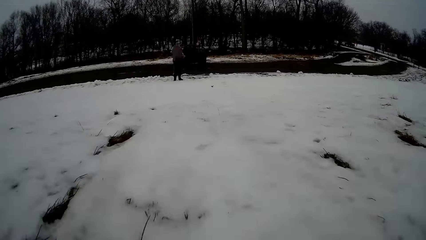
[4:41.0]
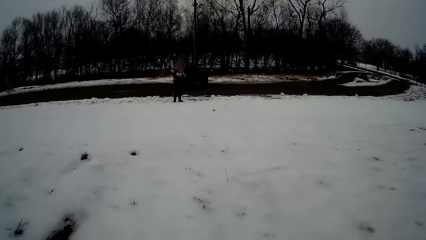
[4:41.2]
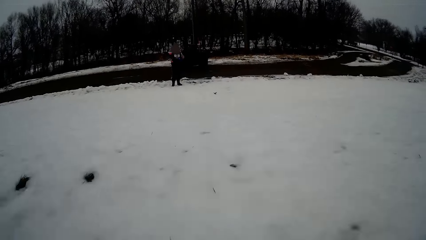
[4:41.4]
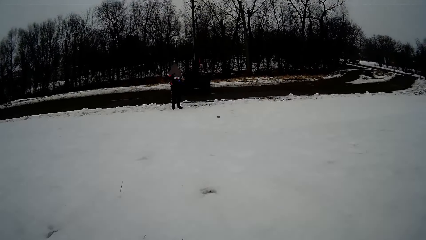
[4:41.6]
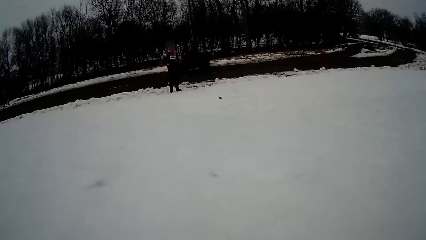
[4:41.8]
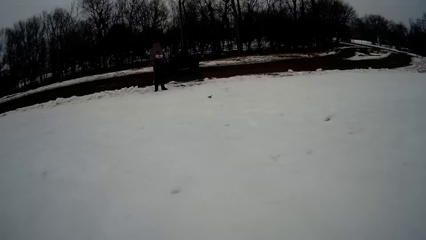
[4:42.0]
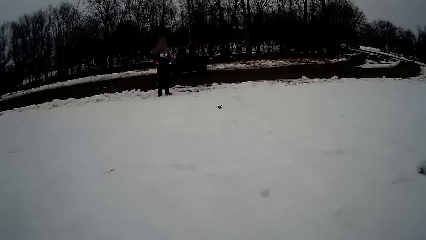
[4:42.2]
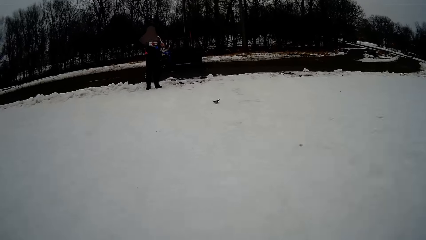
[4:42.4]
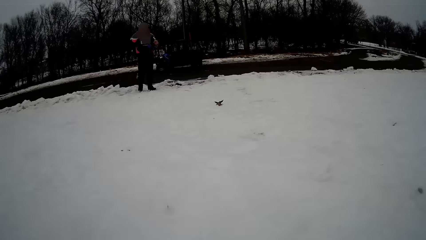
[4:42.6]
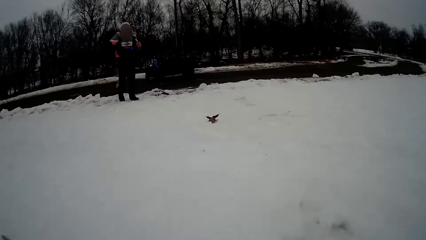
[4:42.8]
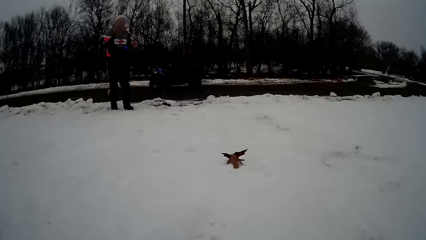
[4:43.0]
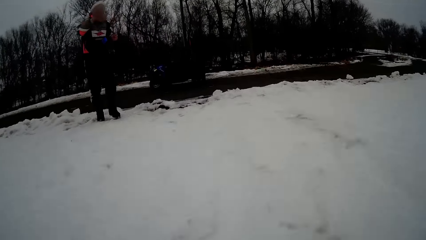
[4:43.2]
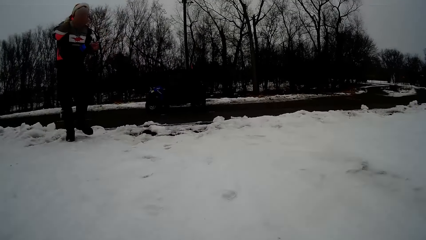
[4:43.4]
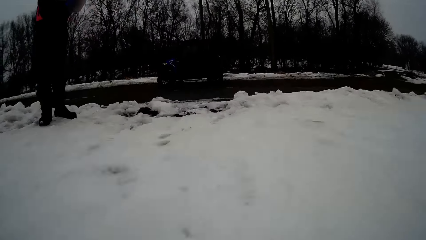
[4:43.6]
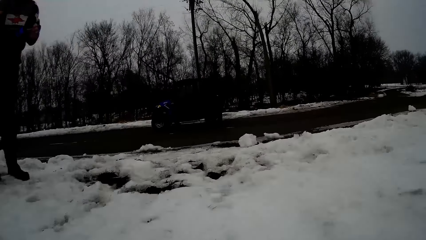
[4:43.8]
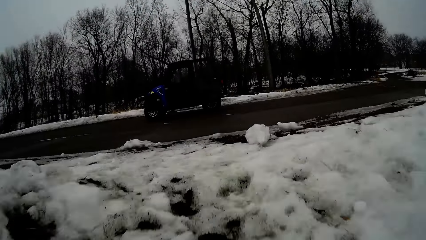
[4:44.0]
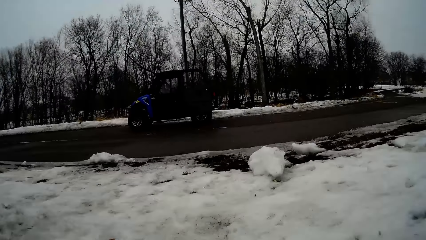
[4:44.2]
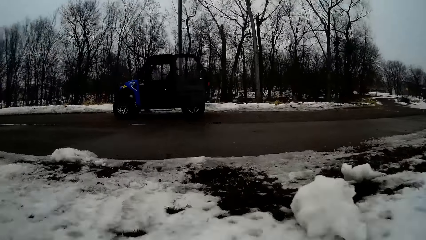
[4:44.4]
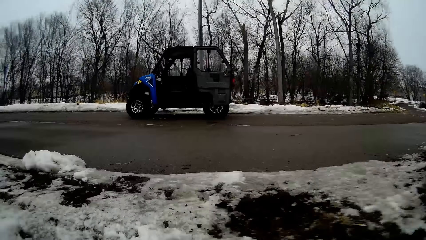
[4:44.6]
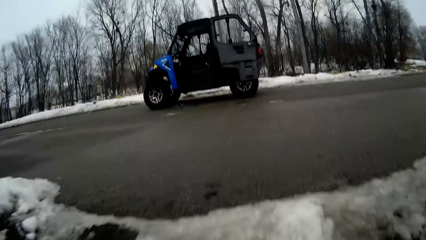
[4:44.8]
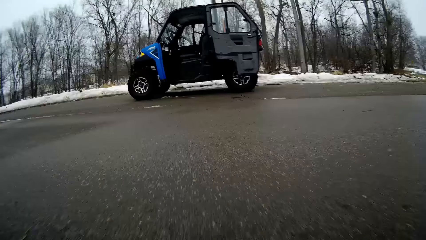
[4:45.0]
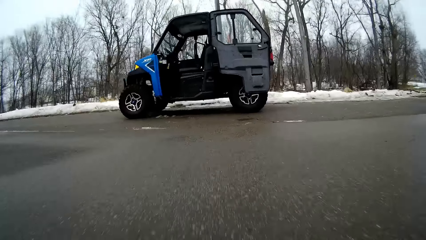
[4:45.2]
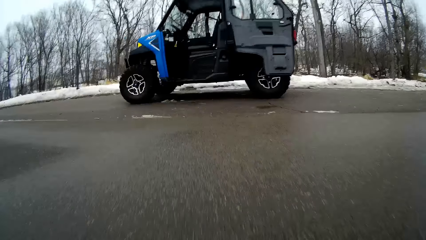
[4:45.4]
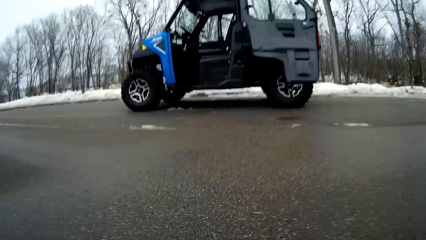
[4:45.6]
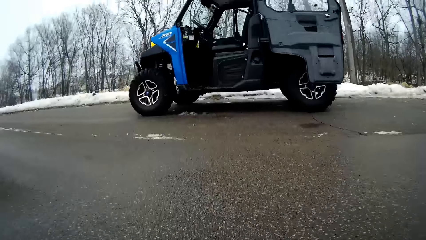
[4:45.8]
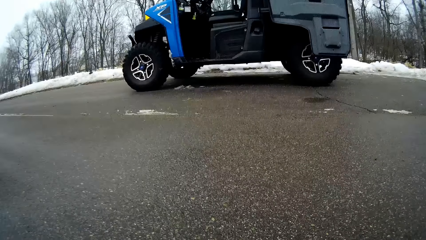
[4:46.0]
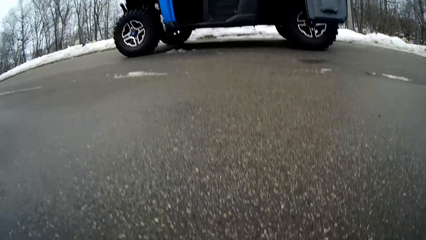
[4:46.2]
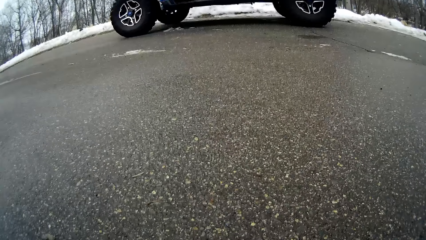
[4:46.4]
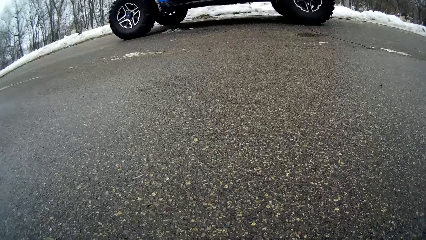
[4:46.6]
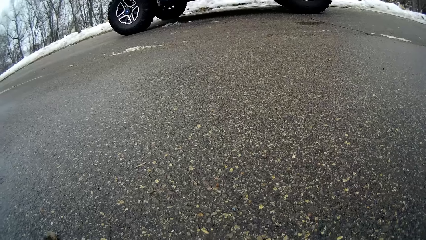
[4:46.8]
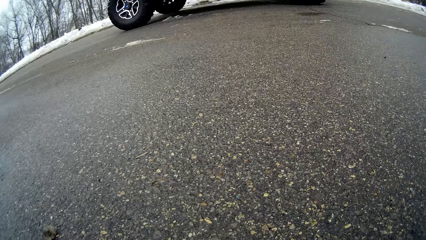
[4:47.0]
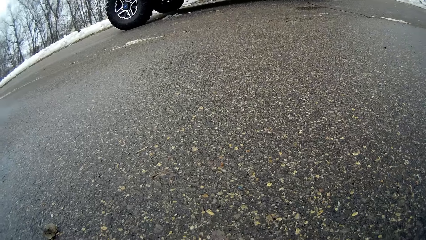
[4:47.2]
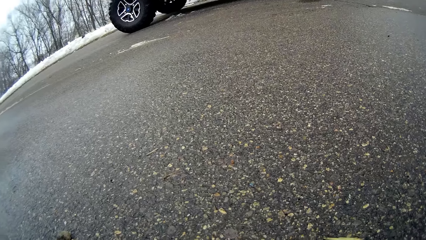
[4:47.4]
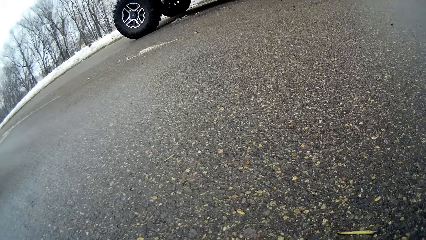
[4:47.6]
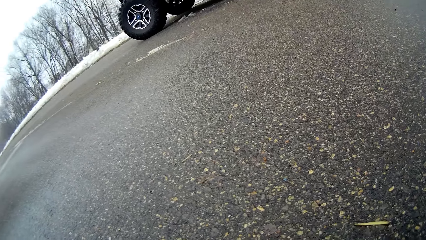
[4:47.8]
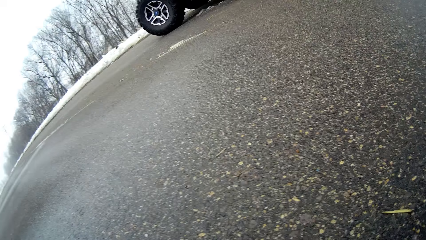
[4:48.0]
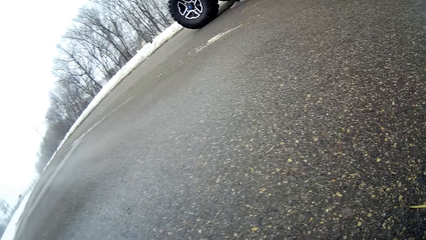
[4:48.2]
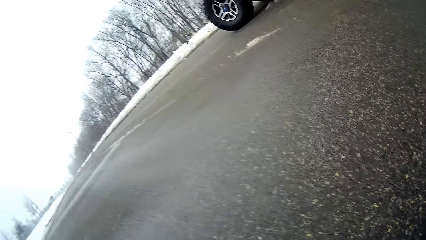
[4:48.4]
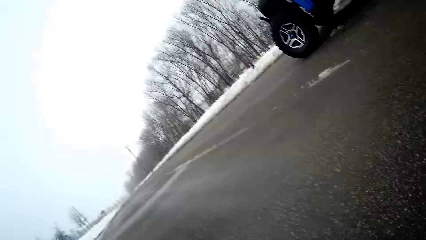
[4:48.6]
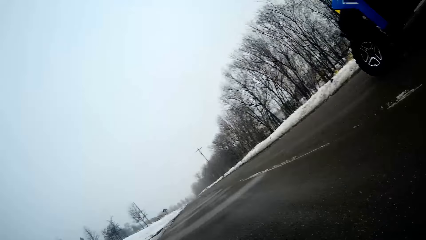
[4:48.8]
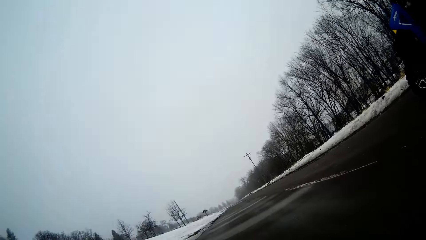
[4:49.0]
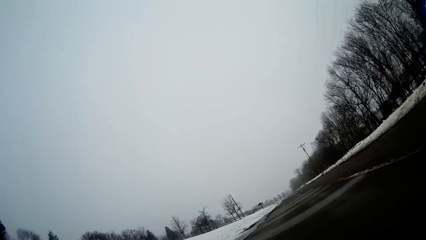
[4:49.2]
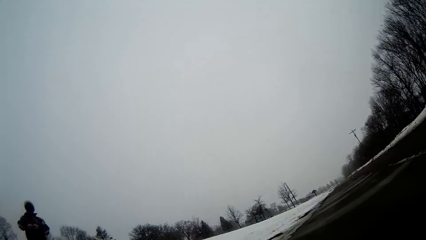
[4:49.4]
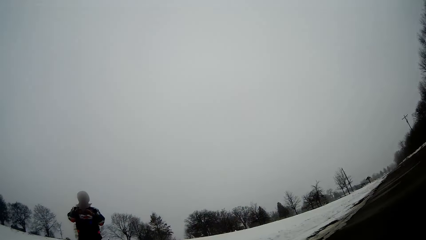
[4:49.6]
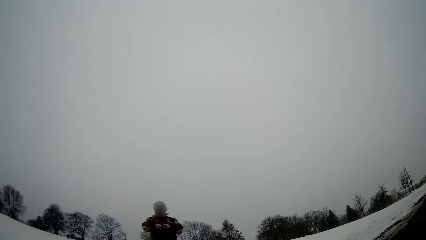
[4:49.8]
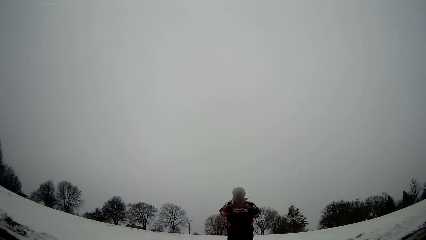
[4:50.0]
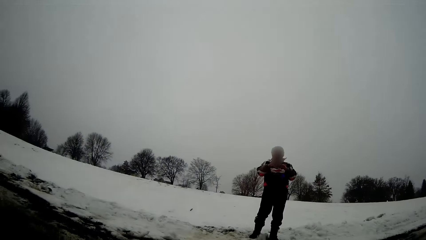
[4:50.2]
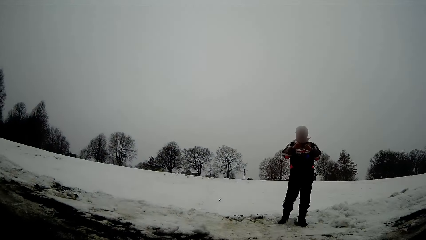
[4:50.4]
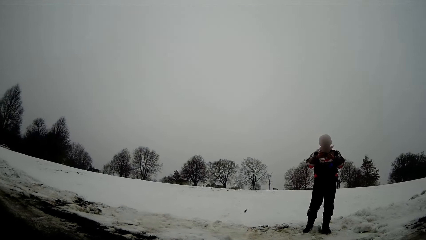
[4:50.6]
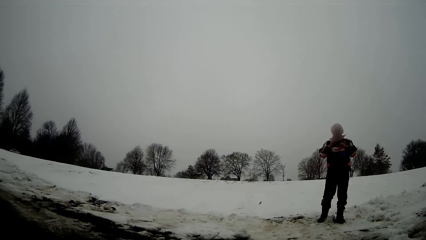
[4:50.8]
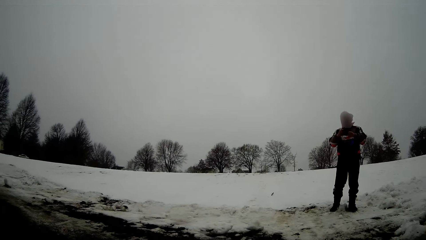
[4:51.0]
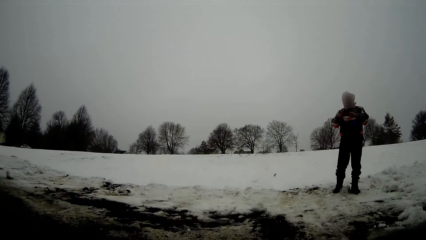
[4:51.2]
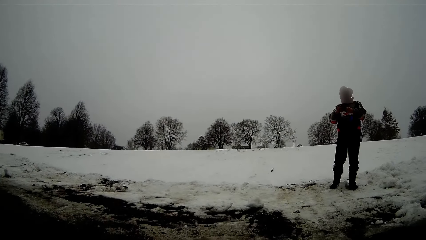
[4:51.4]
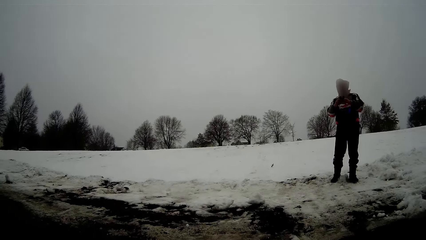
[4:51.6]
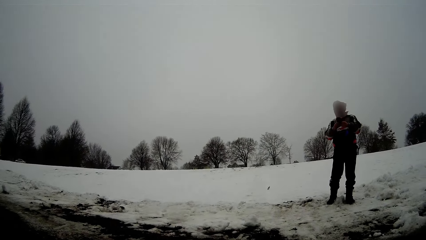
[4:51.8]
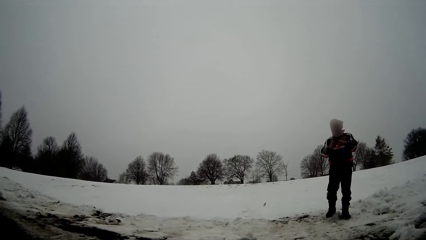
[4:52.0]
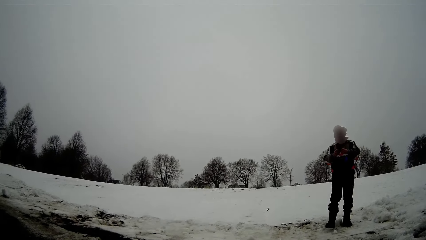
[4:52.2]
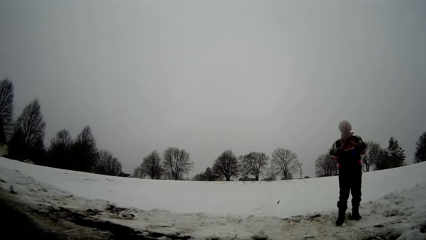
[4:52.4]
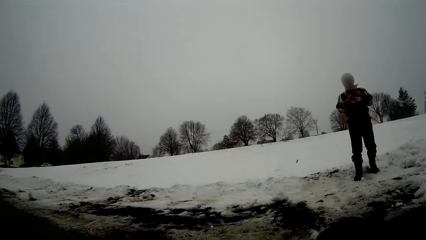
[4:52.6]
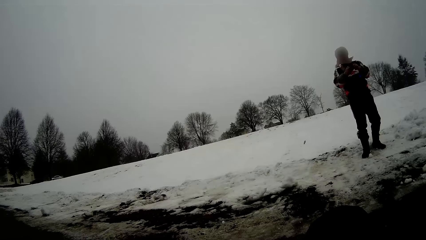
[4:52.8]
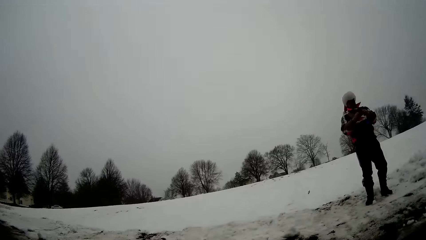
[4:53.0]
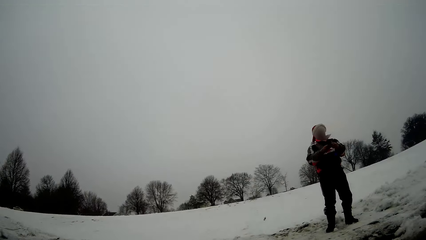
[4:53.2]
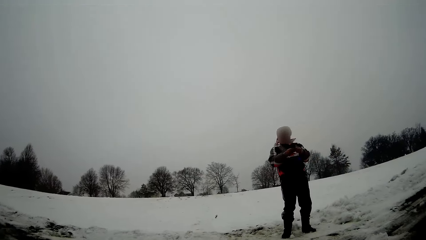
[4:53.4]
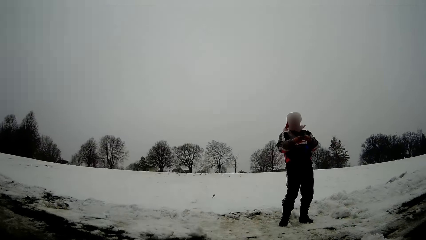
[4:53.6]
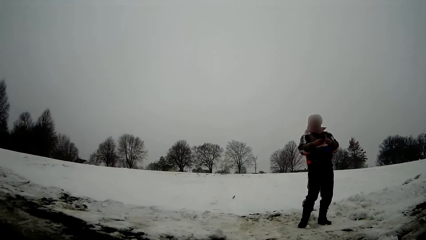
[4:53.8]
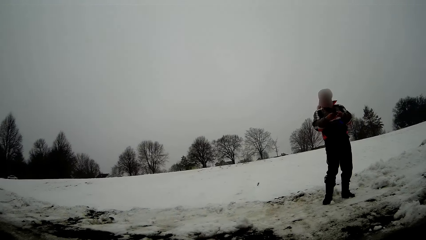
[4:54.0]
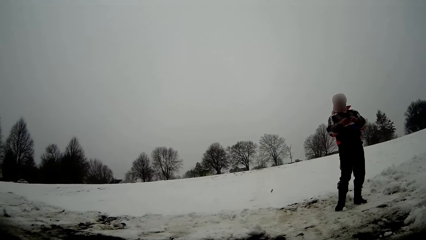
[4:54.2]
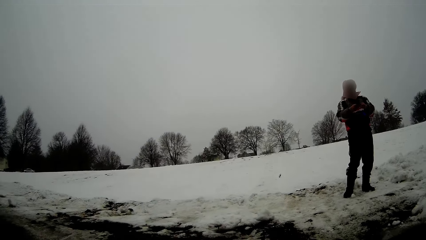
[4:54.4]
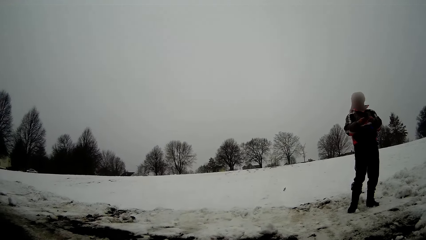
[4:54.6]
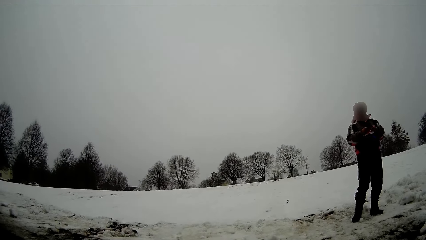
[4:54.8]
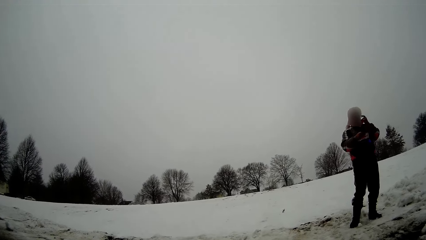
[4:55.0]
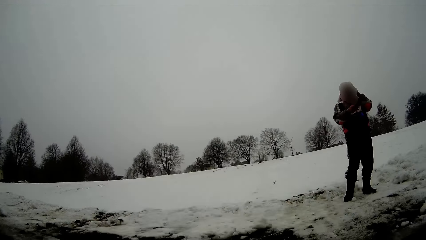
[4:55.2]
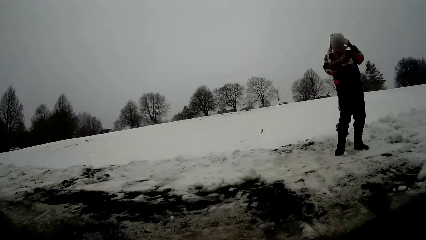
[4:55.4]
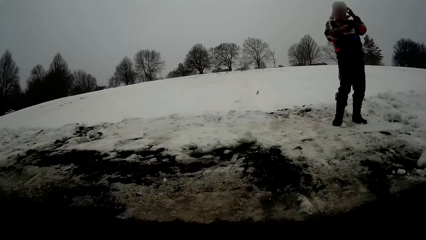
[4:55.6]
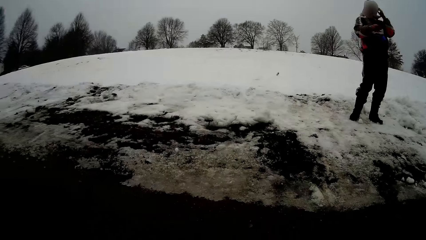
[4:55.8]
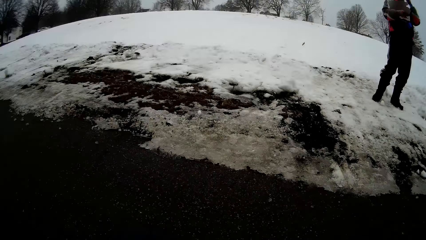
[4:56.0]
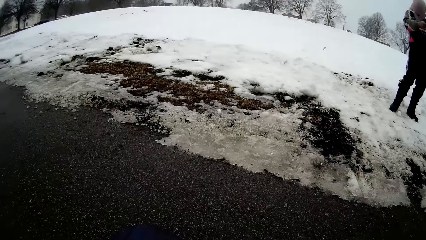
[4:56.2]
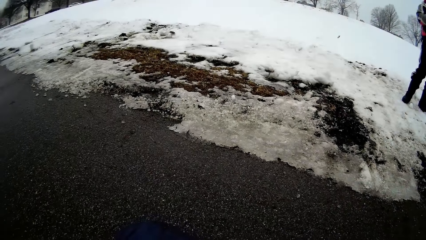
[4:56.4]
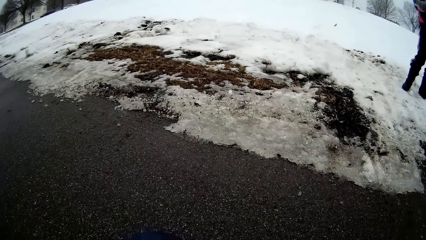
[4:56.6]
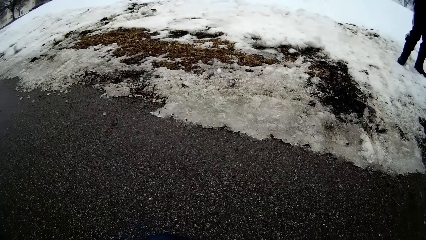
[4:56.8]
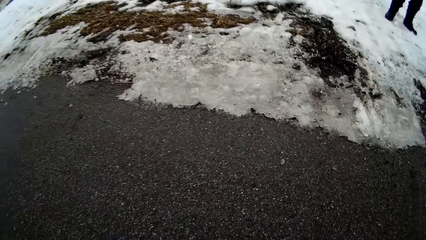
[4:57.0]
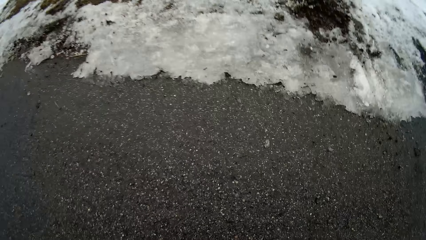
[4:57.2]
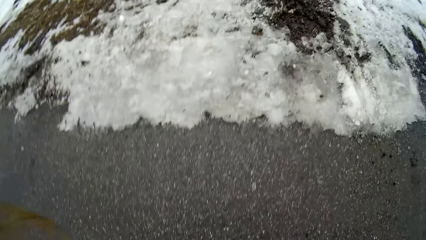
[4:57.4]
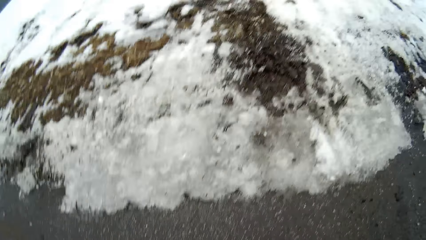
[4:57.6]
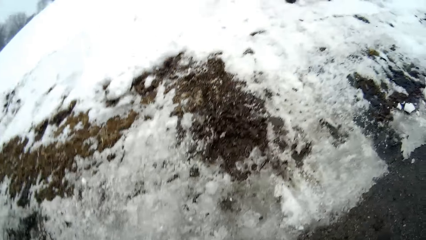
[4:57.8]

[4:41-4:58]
A man stands on the snow. The camera wearer looks around. They turn towards the man. They look at the man. They walk.
